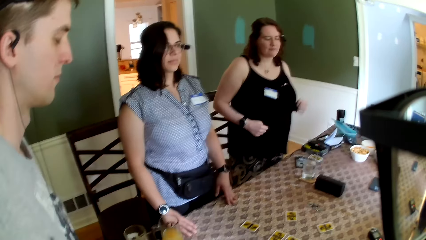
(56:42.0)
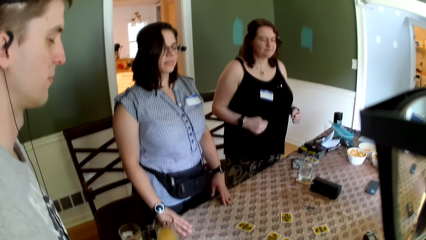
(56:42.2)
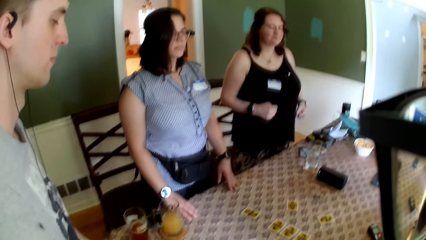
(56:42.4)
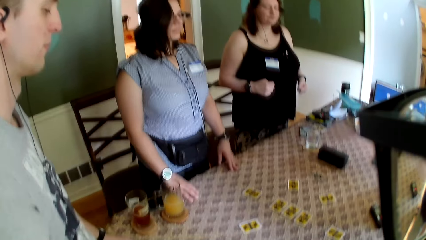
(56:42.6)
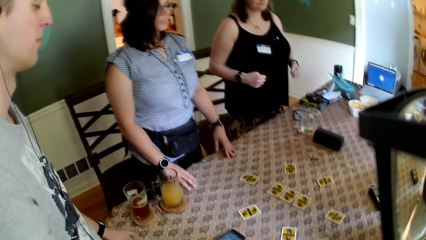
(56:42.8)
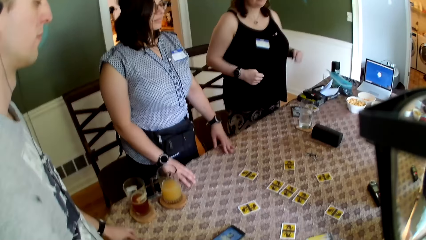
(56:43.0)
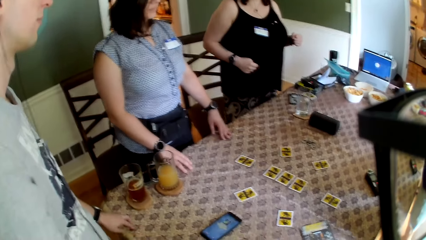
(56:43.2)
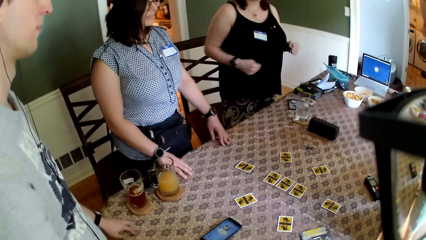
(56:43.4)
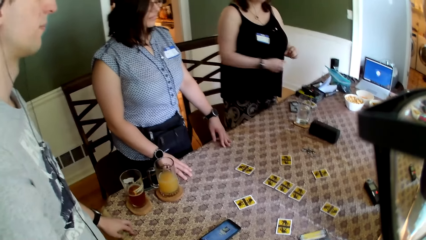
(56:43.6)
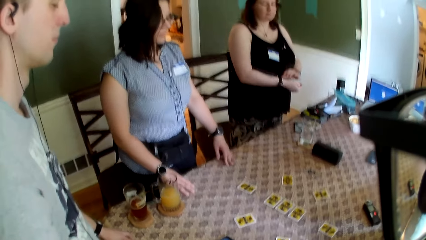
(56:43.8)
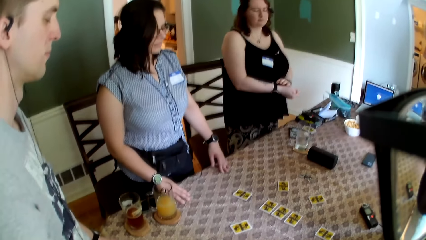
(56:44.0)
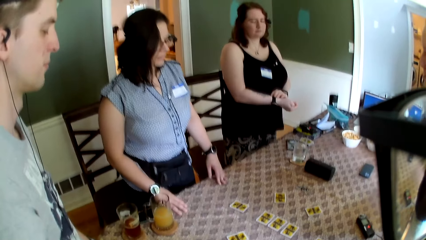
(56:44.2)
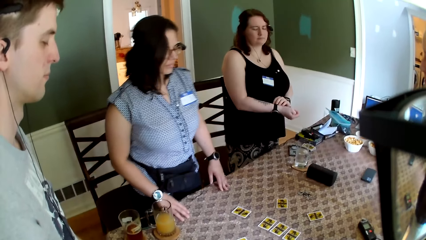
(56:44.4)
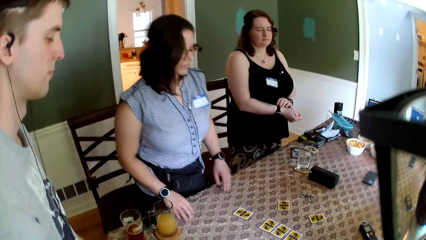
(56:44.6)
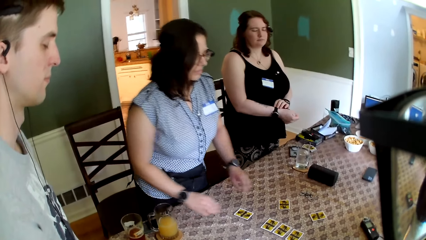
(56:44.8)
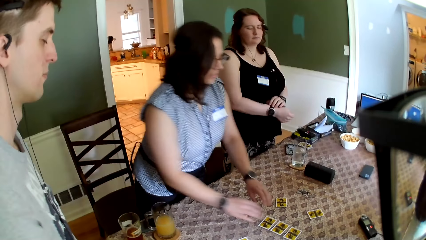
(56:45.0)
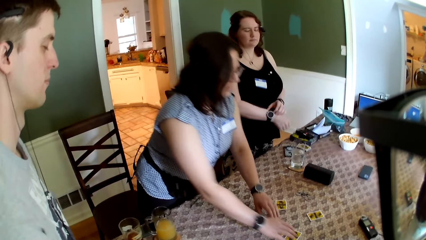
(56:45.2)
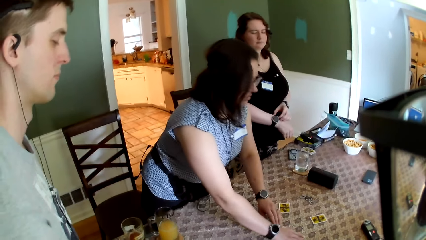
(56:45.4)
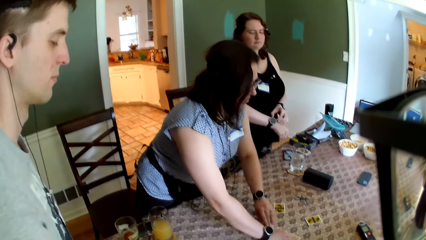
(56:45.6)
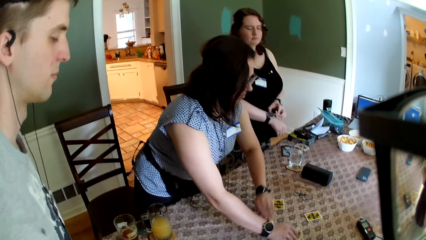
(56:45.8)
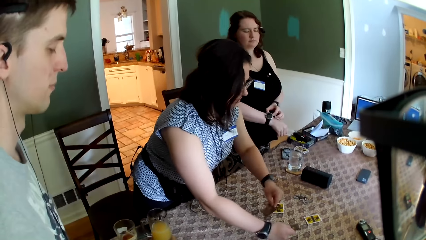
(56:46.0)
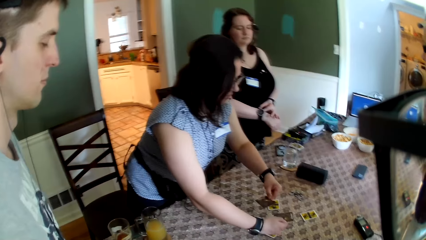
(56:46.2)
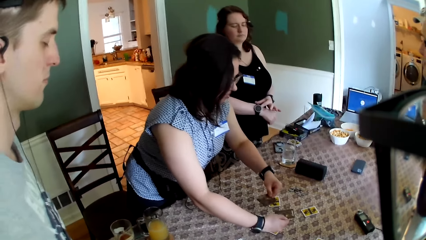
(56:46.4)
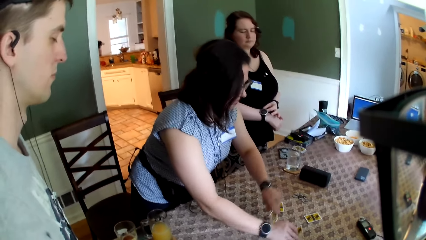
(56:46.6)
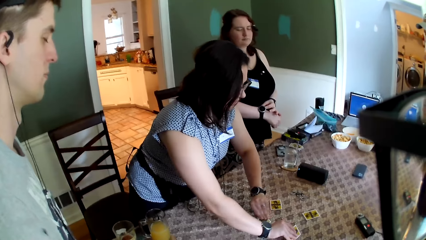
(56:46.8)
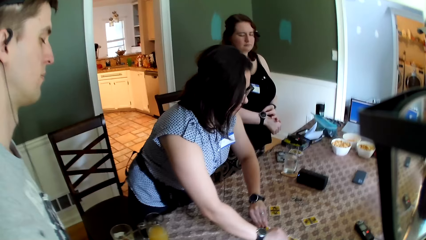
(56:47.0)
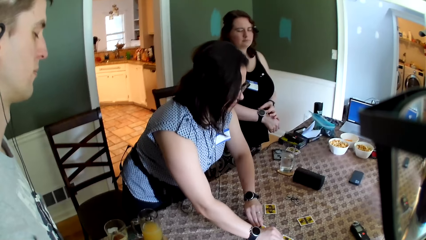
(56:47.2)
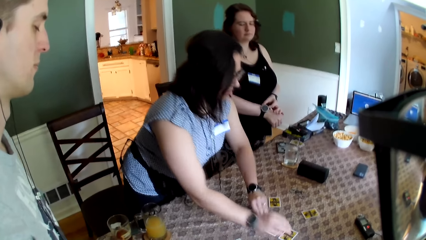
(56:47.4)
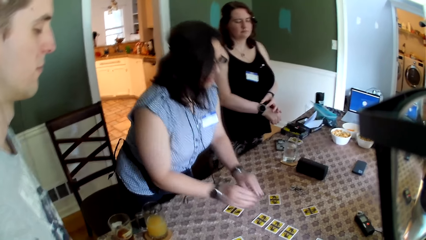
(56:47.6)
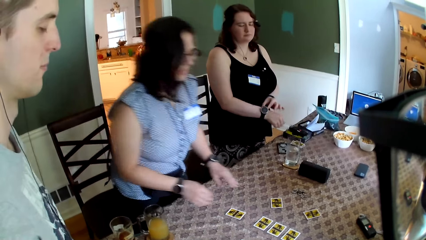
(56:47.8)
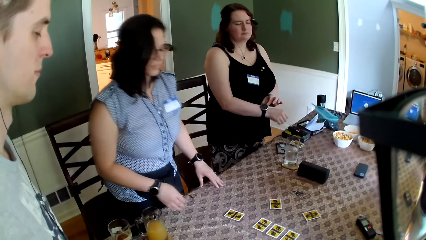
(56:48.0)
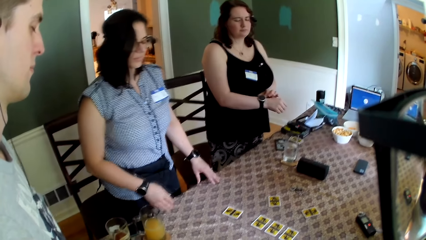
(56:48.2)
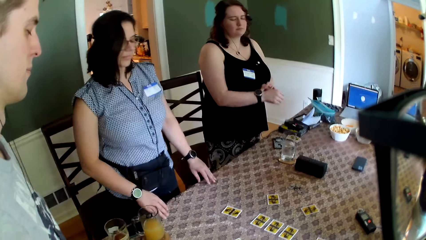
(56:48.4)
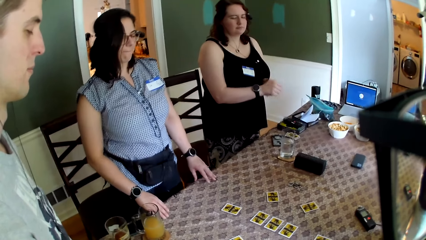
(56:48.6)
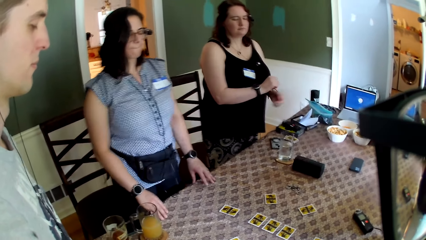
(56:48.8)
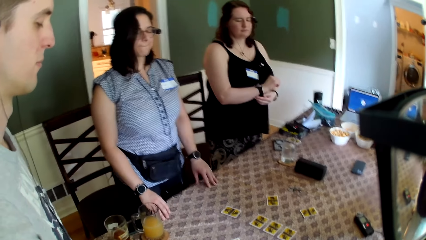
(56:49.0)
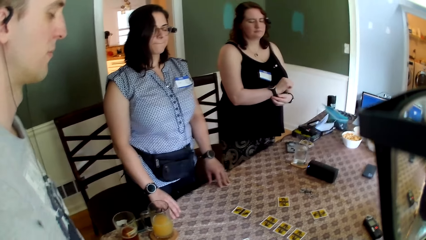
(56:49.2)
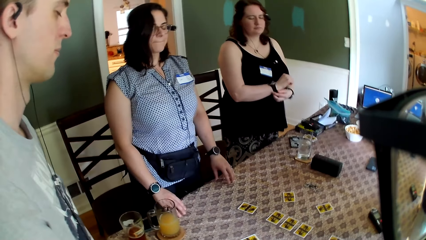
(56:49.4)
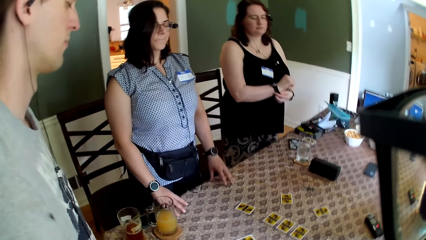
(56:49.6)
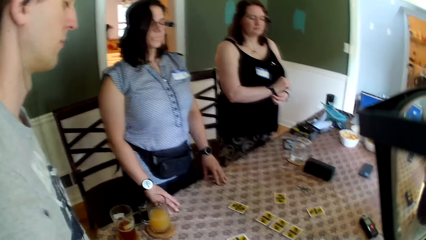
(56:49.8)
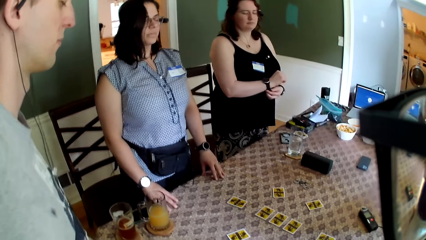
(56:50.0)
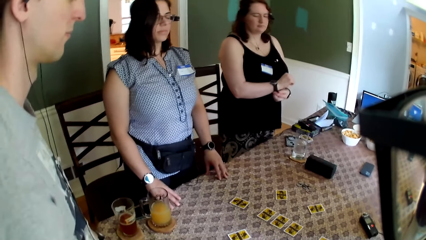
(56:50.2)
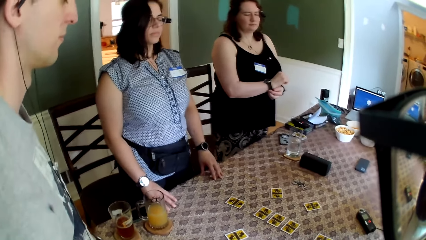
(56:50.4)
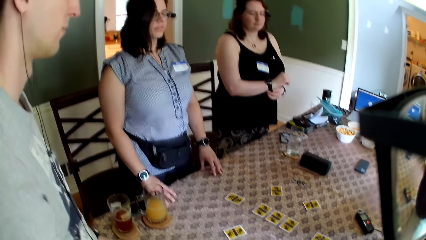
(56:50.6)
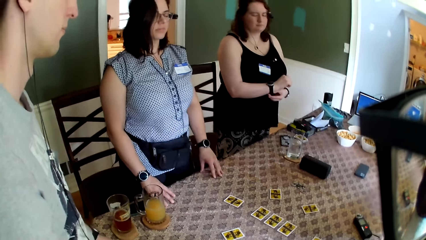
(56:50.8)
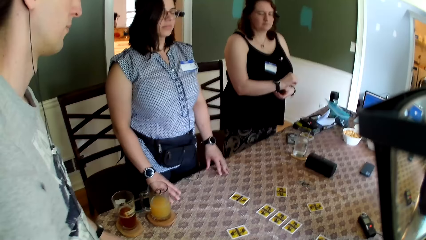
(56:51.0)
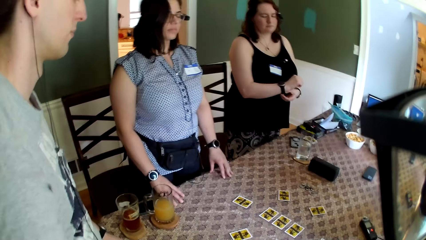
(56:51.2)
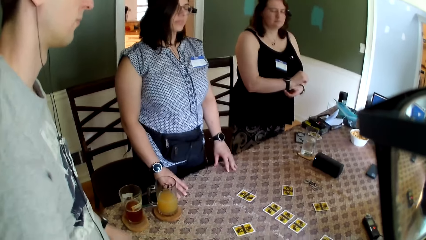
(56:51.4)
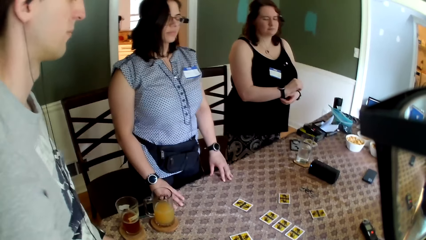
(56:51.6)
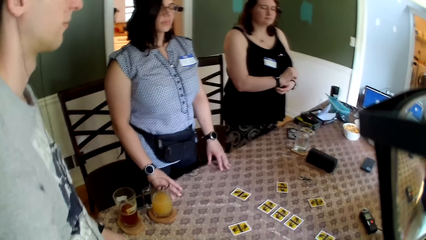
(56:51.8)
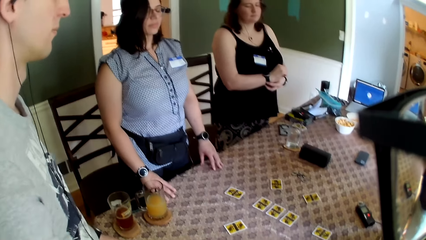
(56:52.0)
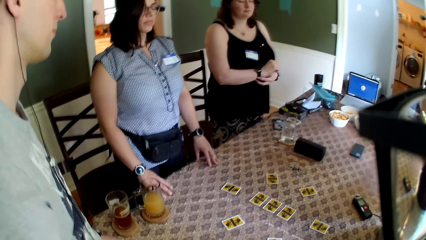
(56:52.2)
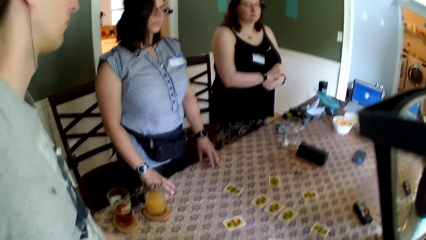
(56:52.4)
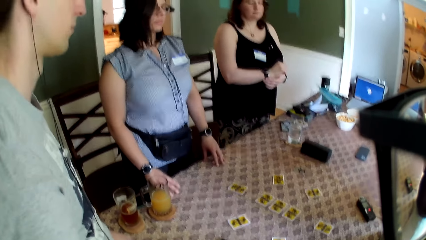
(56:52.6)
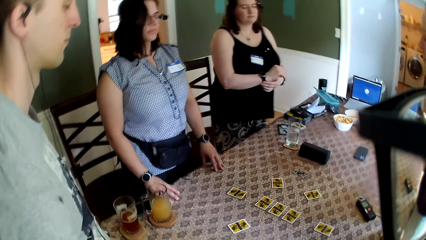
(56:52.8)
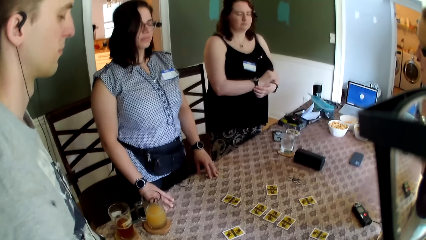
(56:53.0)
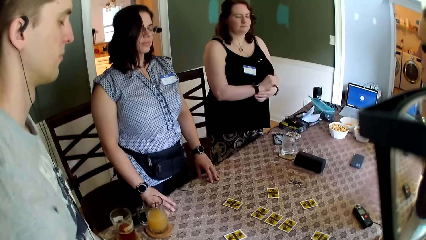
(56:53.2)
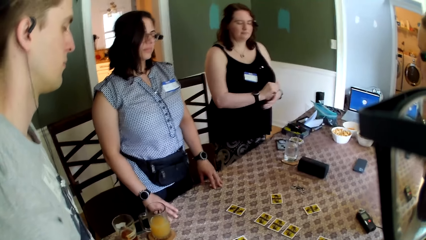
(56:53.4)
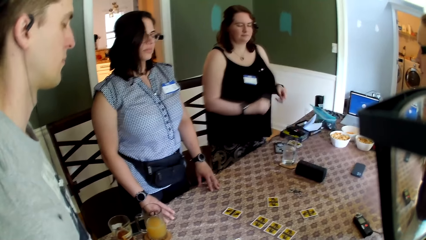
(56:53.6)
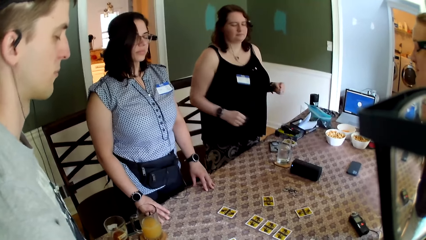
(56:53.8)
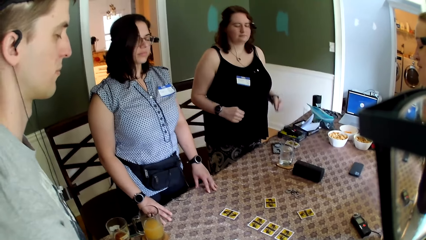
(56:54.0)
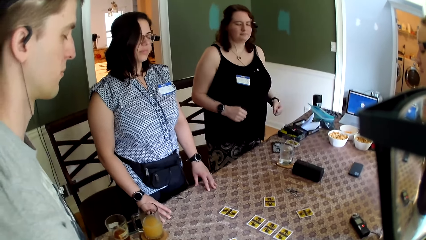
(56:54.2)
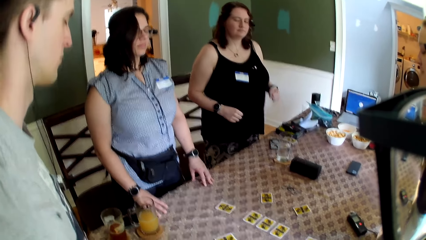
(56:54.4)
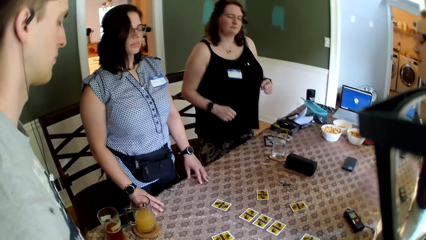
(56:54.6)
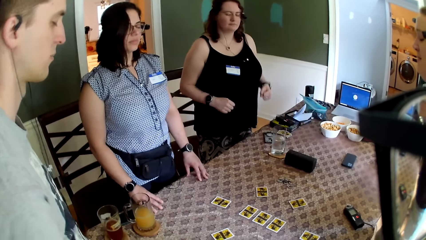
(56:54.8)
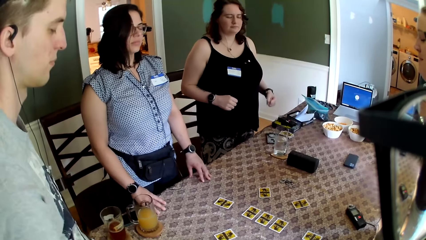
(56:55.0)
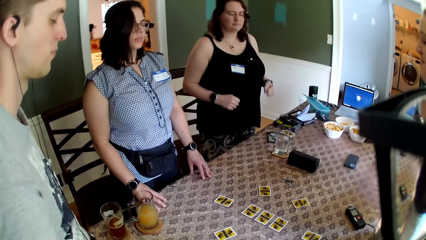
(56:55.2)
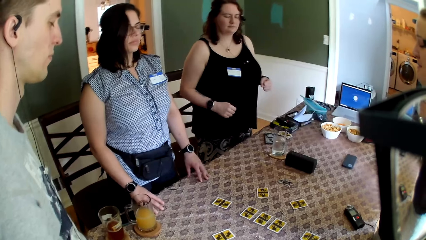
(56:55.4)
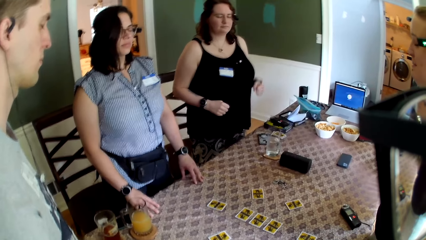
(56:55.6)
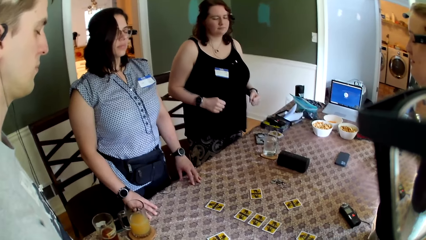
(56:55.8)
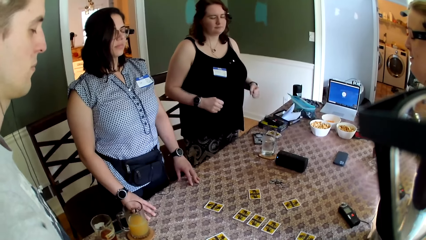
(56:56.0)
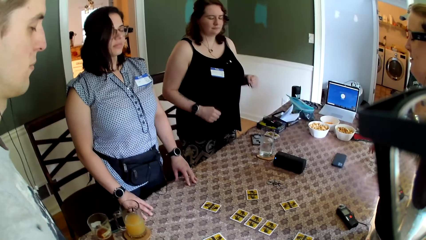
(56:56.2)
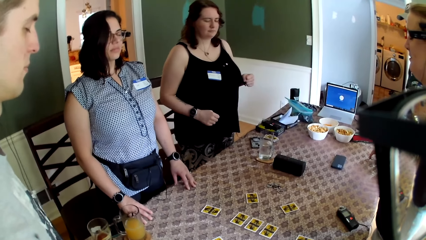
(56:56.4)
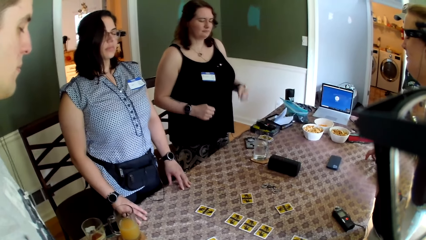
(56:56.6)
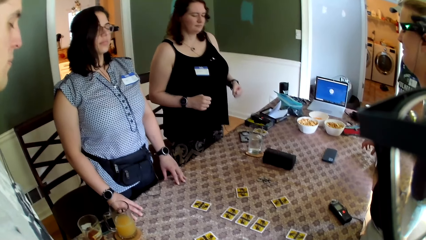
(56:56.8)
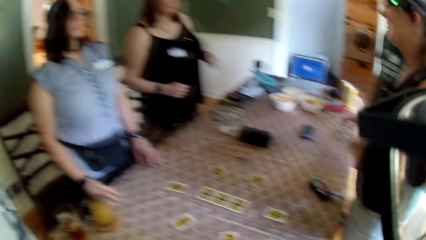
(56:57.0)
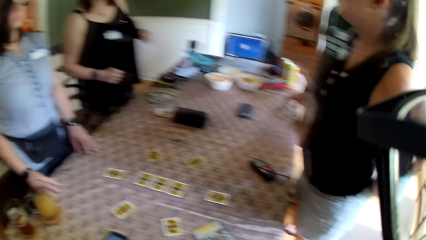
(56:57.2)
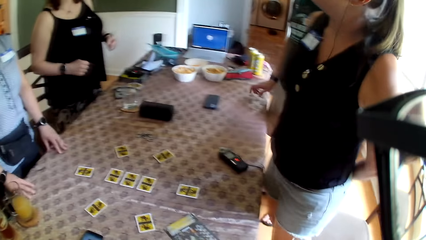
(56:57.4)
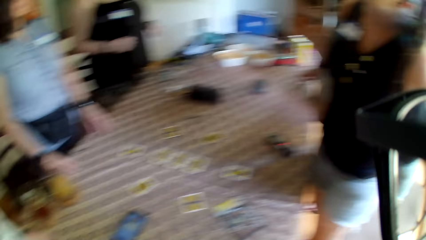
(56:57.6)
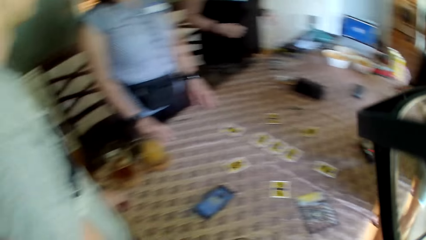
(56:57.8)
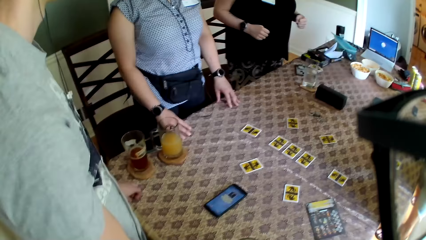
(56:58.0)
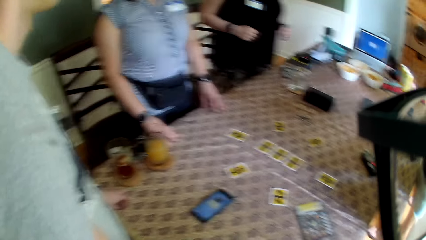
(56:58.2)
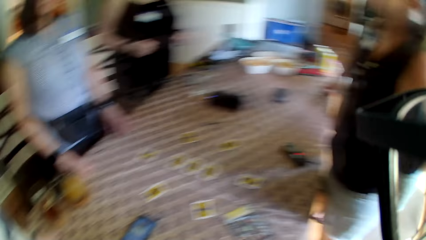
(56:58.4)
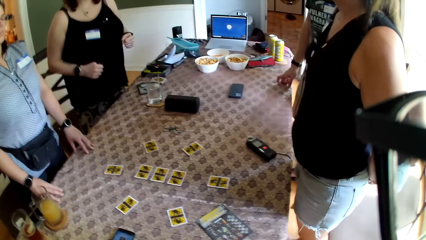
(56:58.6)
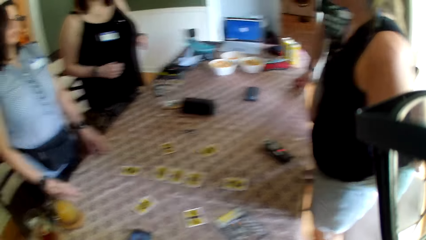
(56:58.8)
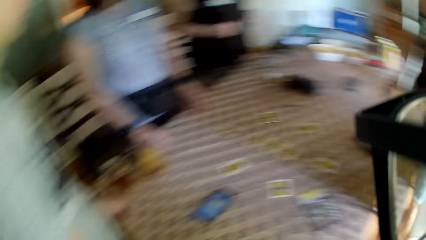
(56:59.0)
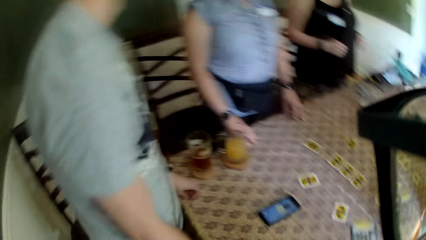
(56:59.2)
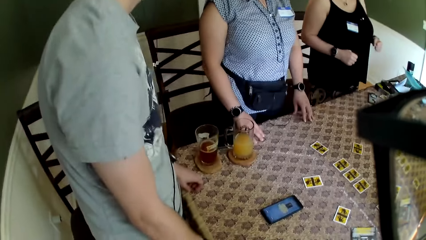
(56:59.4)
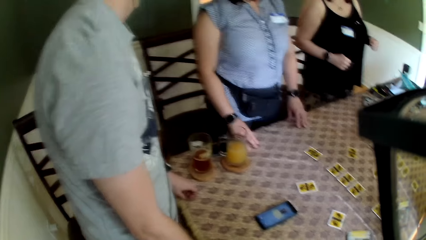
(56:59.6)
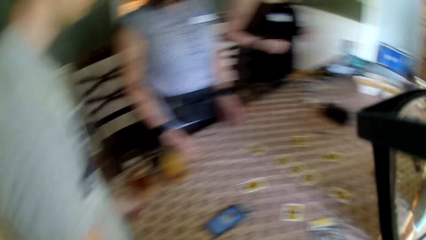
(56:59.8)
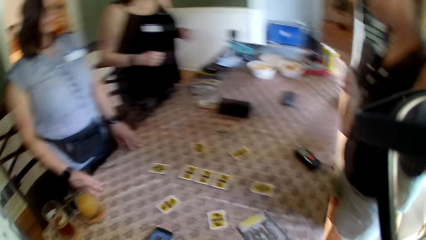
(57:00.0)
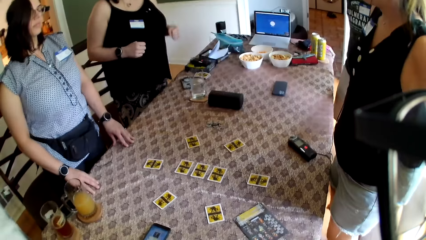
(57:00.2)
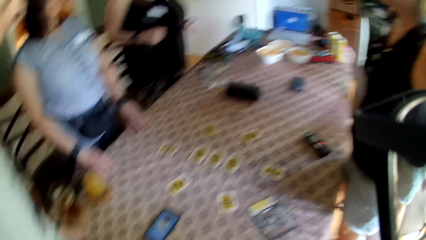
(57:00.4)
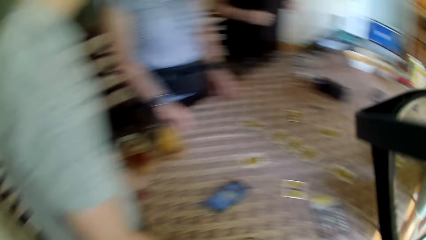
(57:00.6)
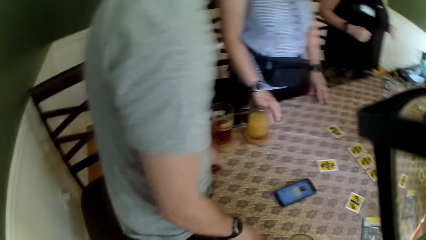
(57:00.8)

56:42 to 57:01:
A woman adjusts the wristwatch in her right hand with her left hand. Another woman picks up the role card on the table with her left hand, picks up the role card on the table with her right hand, and checks the two role cards in her hands. The other woman holds the cards. The other woman drops the role card on the table with her left hand and drops the role card on the table with her right hand.
